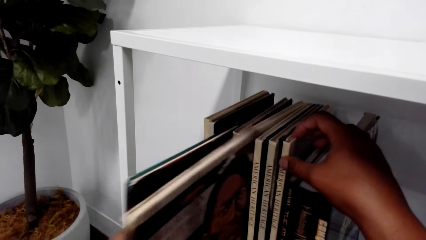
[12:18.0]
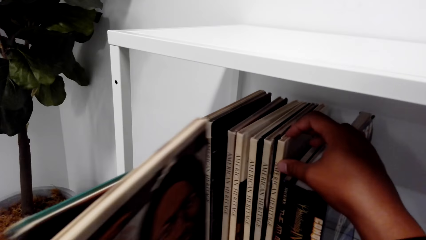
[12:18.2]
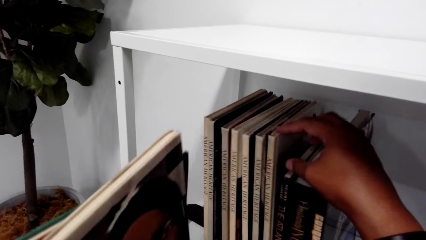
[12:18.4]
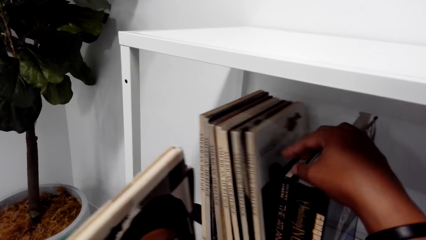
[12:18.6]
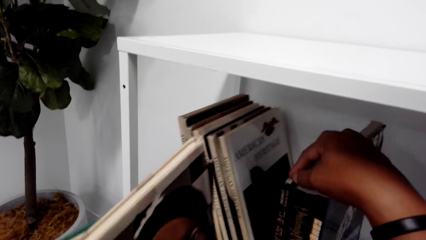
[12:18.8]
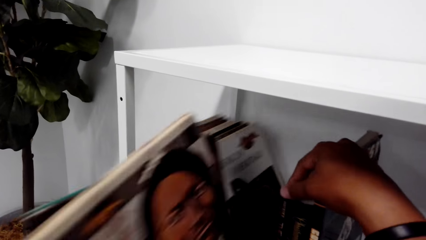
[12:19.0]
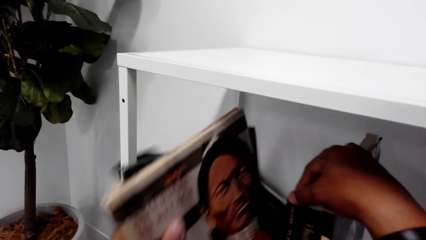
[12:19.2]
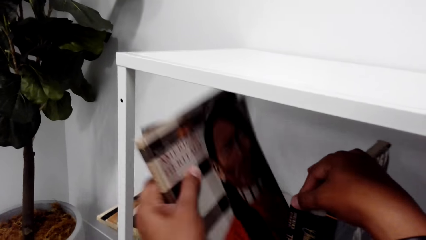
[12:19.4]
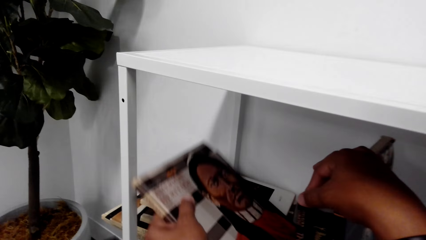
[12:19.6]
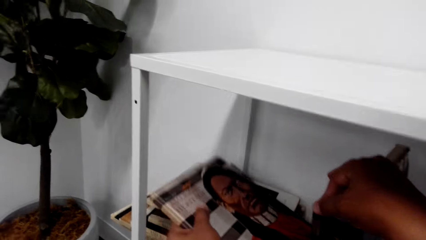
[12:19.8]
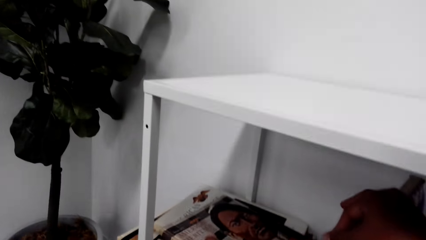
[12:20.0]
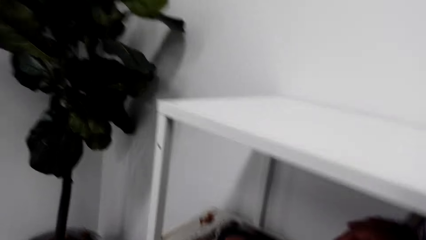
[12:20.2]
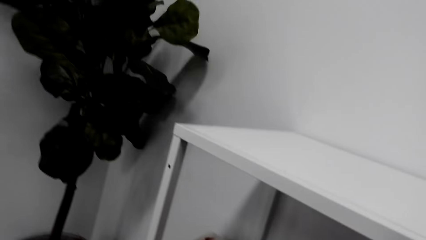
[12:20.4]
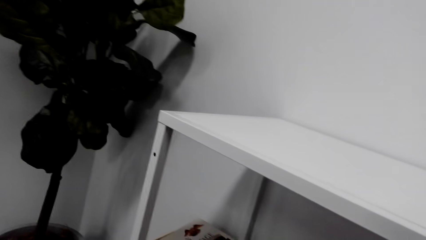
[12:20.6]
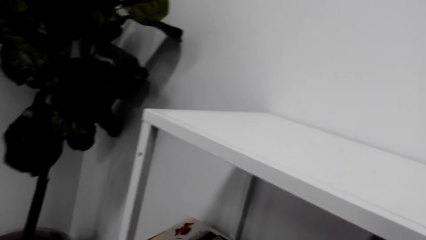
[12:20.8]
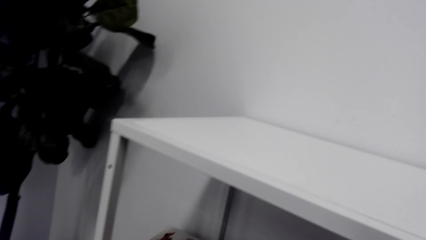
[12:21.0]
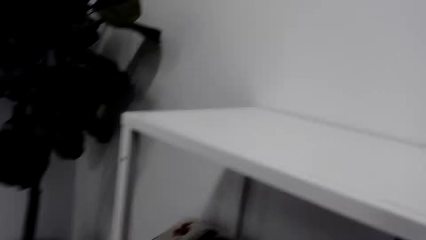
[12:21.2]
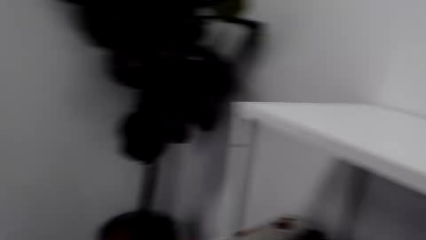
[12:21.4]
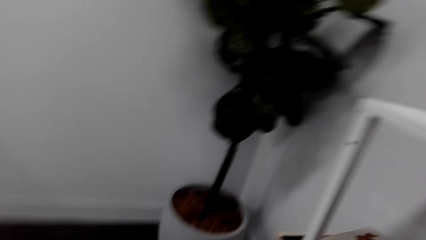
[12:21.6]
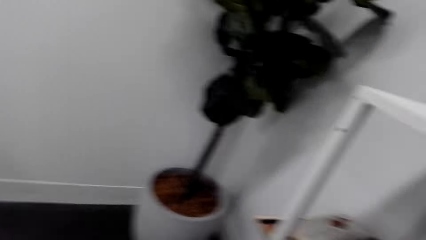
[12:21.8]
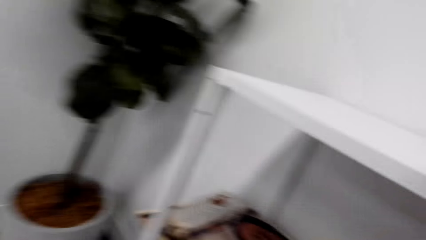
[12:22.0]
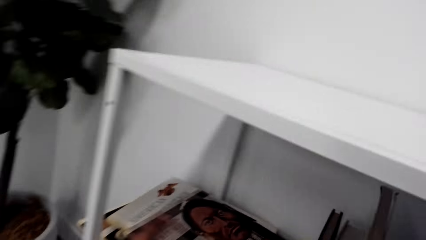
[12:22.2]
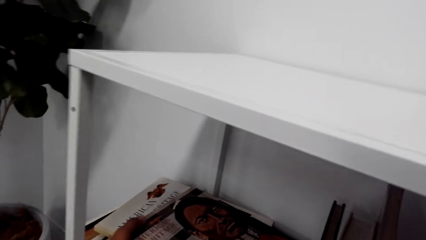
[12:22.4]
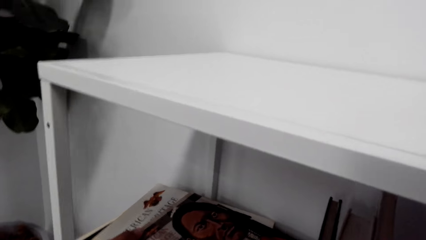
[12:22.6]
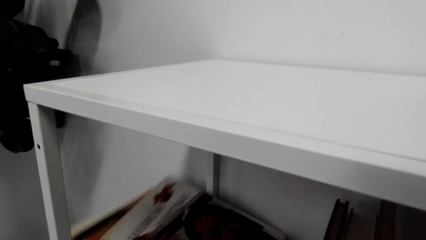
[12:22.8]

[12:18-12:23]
The camera wearer puts books on the shelf. They look around the room.

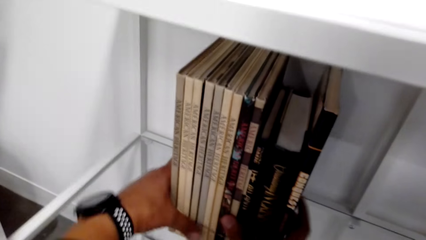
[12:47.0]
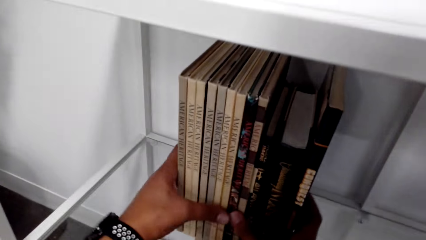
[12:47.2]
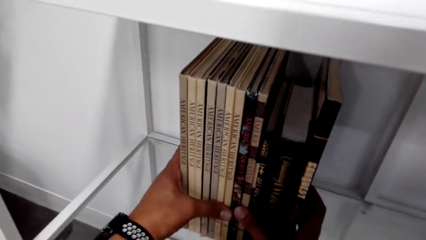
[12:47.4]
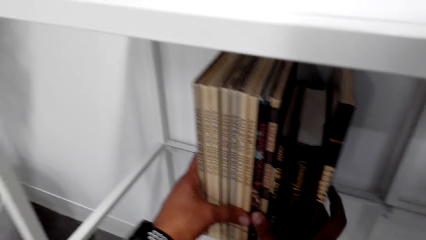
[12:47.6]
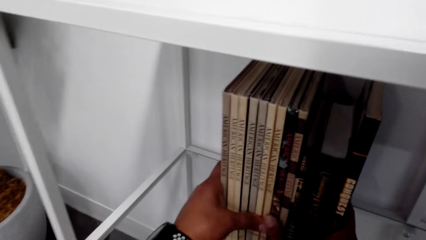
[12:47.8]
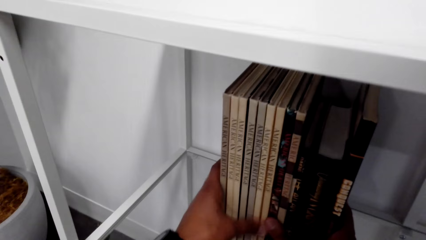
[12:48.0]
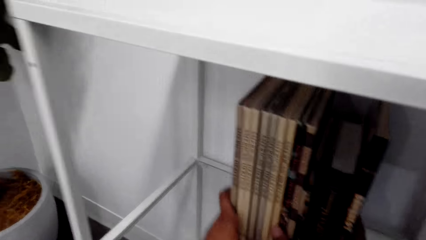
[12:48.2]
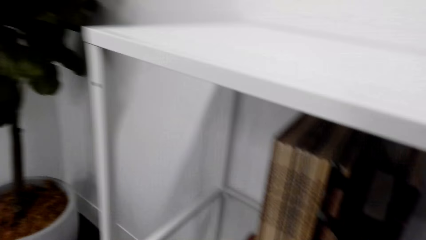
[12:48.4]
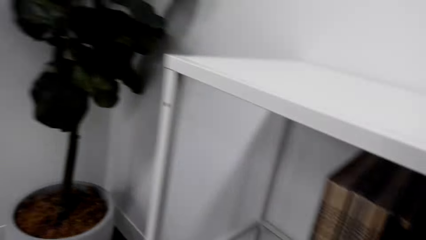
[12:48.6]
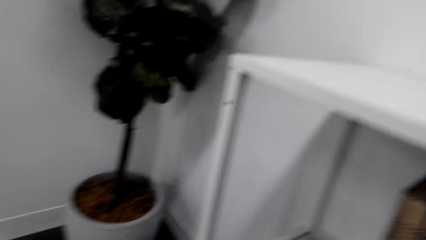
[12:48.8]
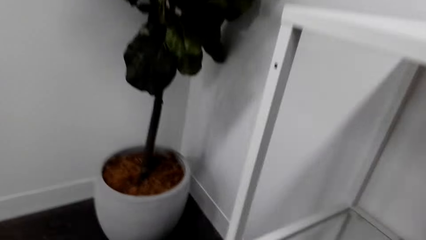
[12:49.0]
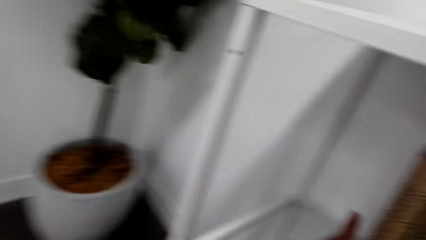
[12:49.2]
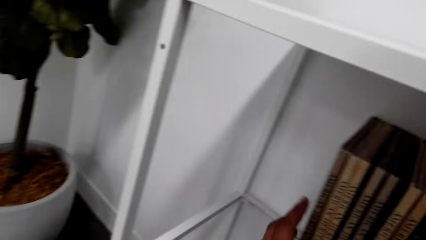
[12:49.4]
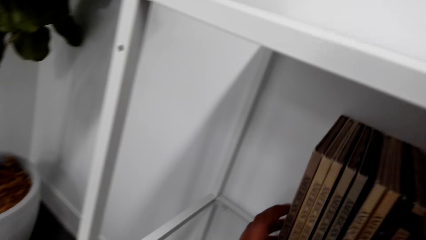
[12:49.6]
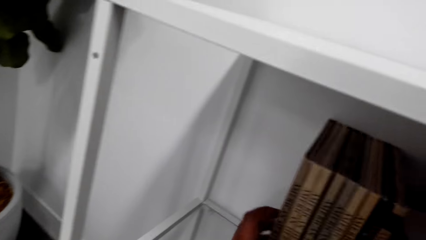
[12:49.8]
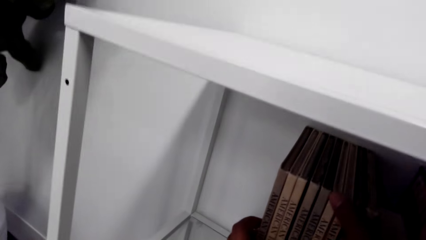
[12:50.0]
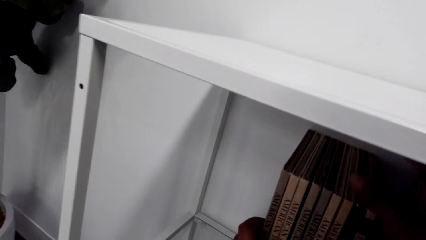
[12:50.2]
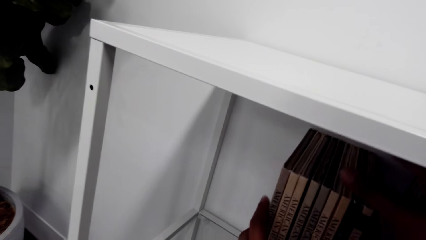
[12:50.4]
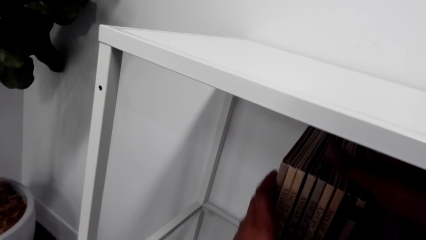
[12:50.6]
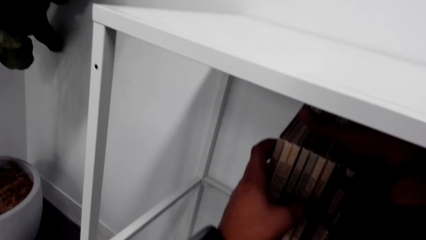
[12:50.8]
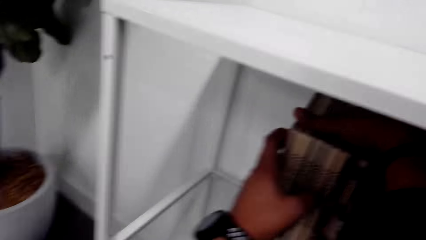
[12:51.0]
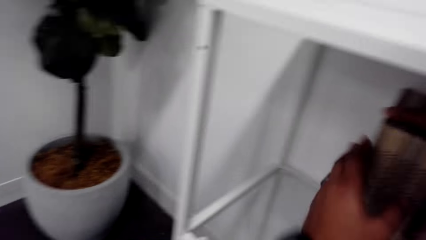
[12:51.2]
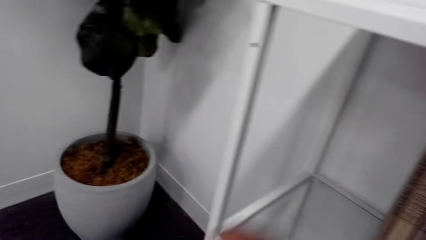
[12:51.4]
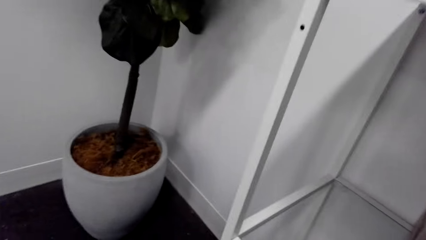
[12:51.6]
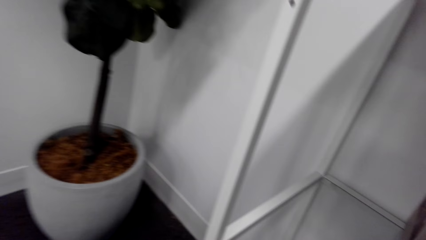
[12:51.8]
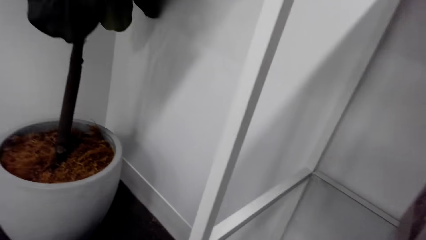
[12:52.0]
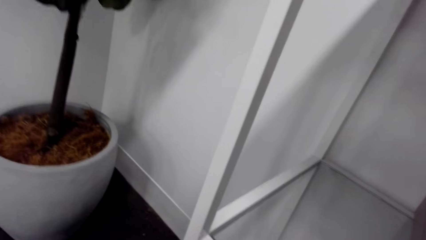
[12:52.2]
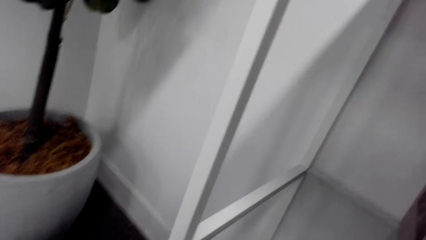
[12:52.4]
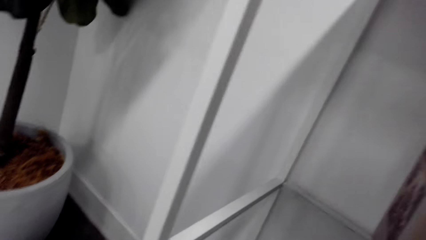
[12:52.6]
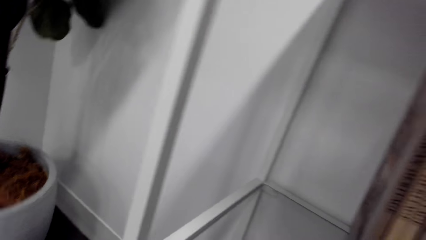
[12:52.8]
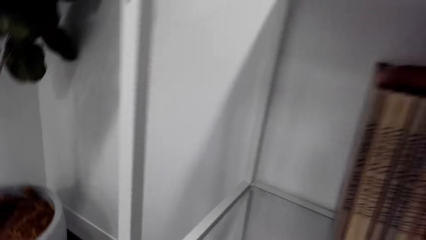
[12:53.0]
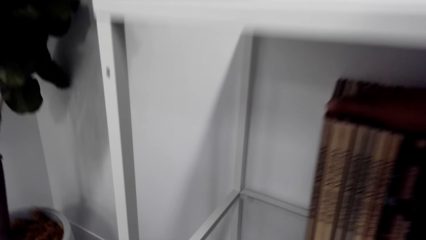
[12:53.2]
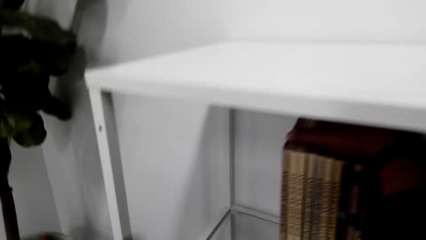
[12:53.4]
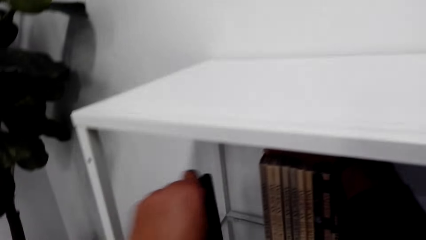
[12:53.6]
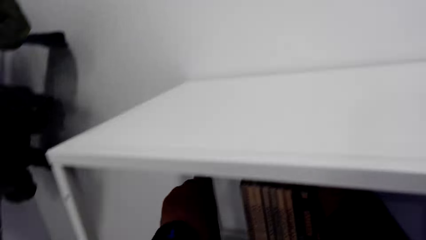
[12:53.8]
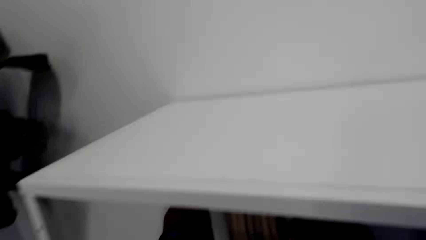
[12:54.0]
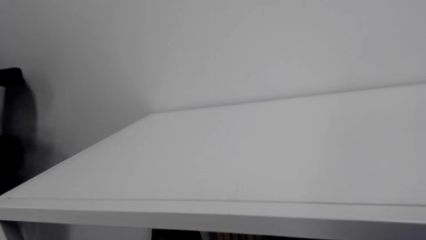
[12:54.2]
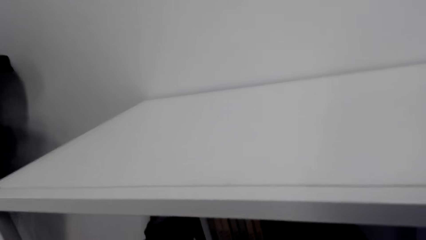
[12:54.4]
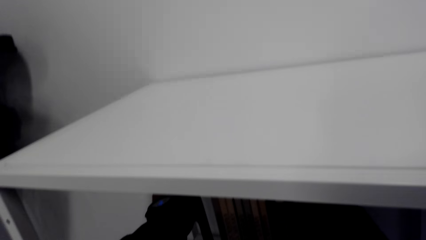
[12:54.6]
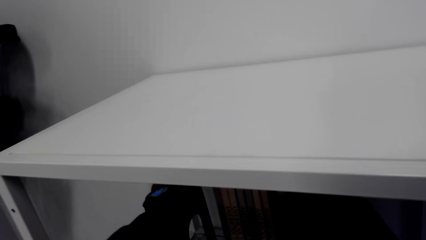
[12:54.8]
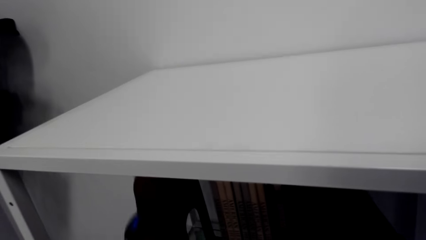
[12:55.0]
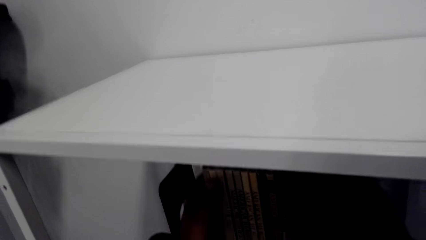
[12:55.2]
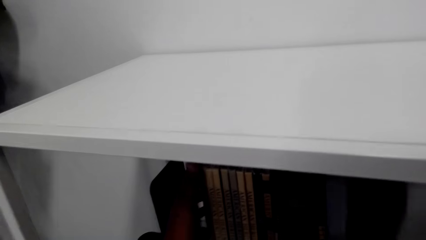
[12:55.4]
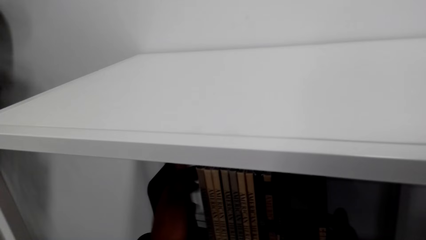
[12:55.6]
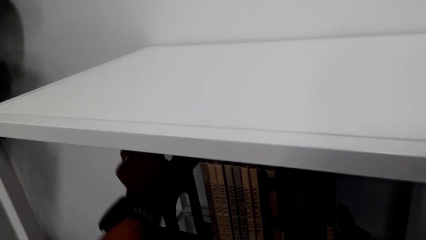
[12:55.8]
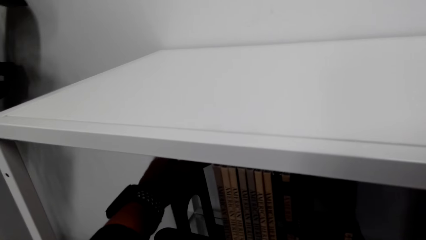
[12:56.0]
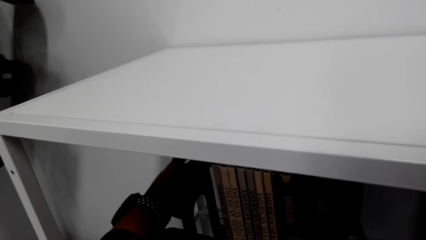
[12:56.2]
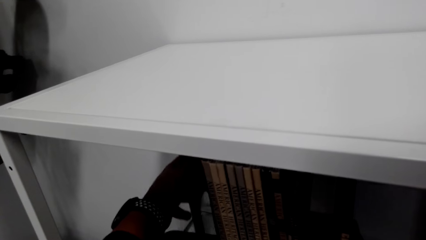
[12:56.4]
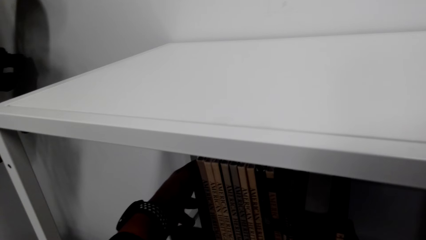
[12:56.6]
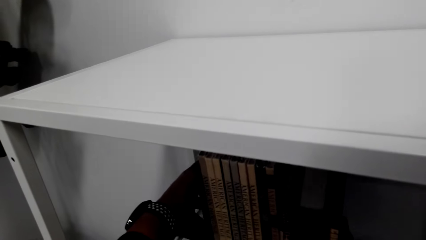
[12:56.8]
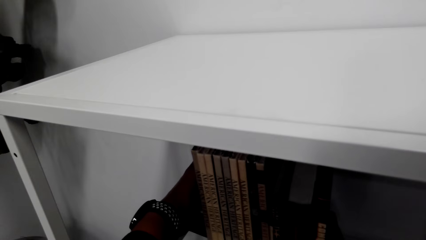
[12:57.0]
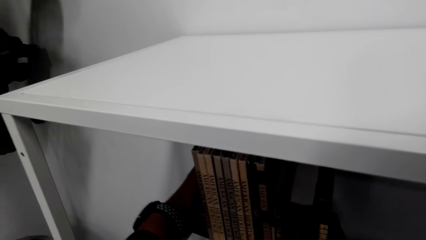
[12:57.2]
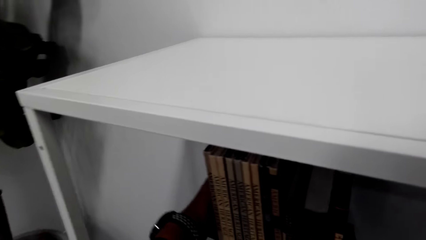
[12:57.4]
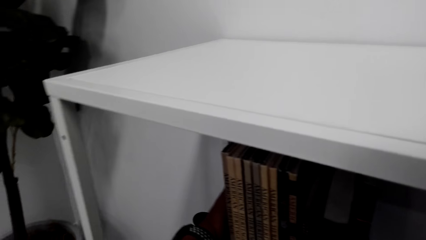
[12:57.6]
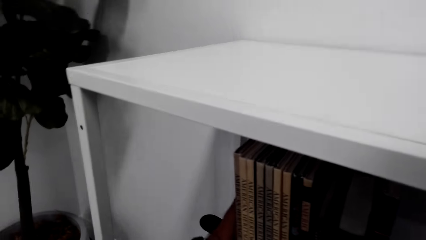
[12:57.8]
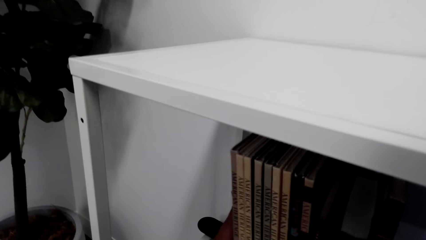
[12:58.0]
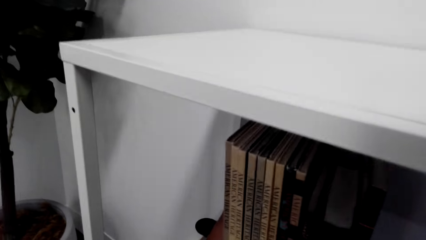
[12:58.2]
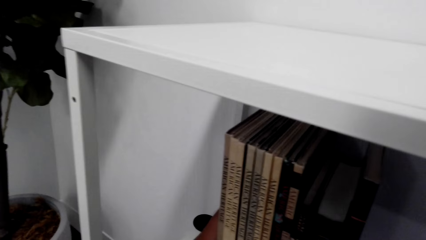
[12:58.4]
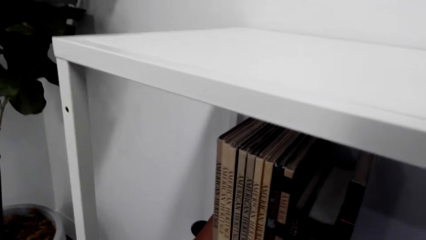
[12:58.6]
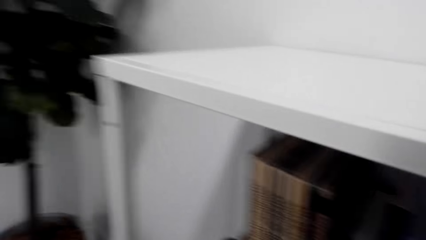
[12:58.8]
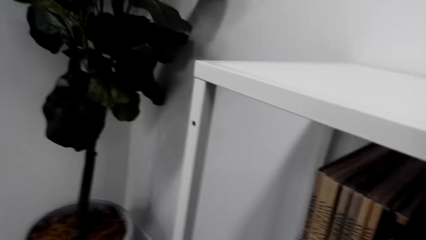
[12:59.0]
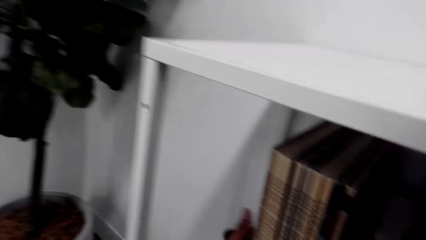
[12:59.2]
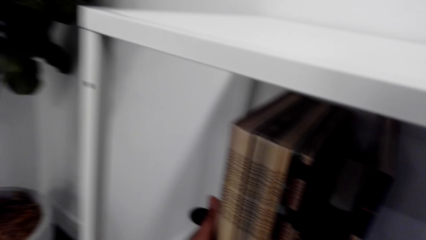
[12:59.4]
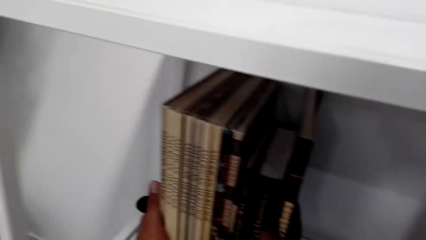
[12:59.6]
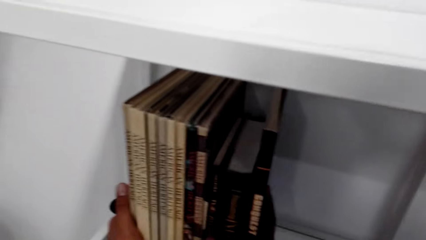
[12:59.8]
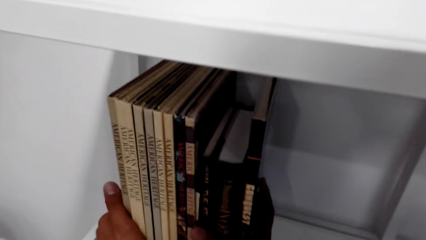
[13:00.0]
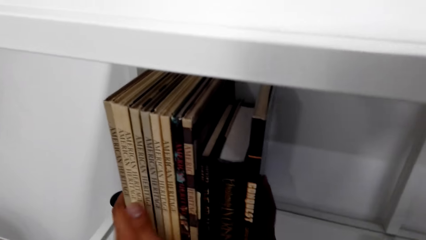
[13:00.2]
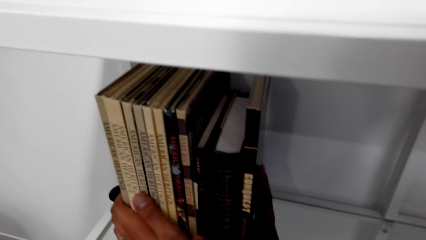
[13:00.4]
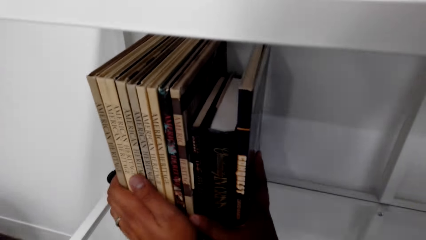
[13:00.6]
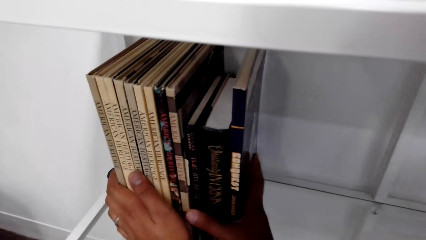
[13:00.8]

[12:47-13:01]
The camera wearer looks around the room. They hold the books on the shelf. They do something. They put a book holder on the shelf. They put the book in the shelf.
